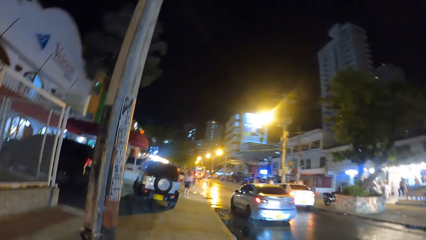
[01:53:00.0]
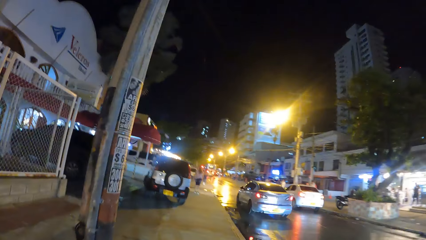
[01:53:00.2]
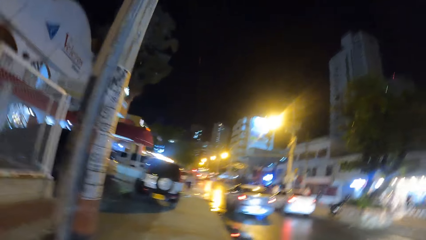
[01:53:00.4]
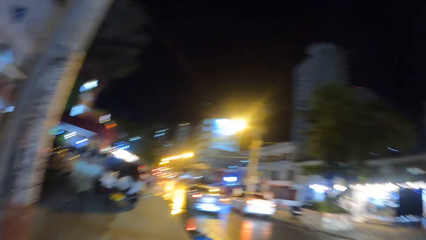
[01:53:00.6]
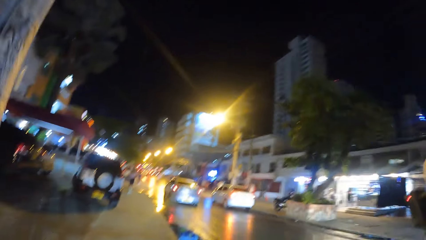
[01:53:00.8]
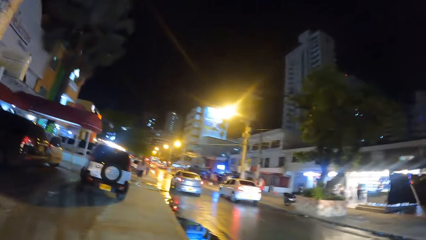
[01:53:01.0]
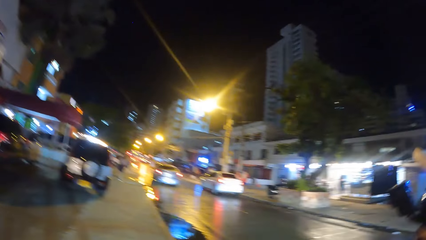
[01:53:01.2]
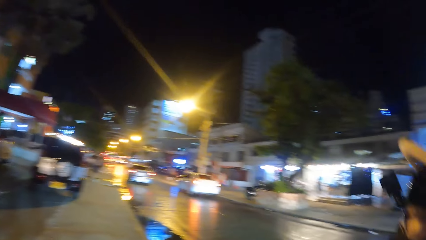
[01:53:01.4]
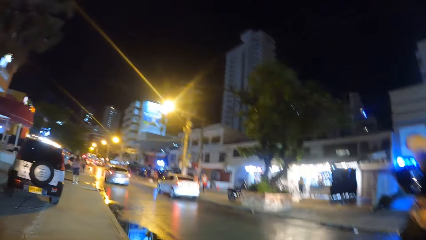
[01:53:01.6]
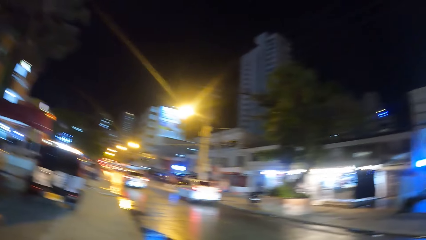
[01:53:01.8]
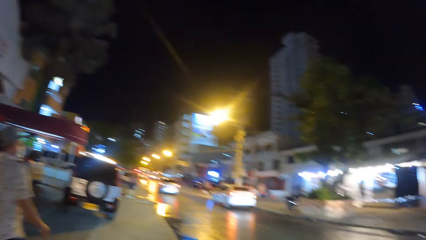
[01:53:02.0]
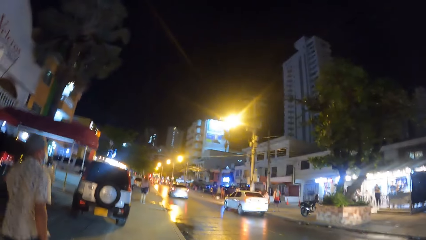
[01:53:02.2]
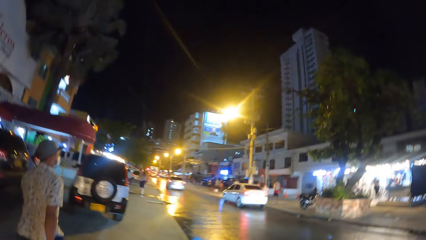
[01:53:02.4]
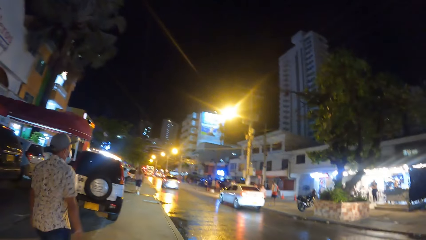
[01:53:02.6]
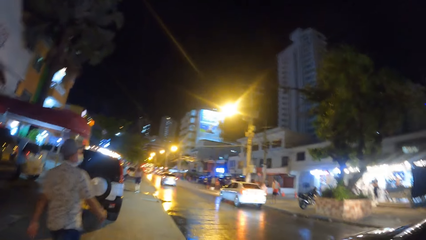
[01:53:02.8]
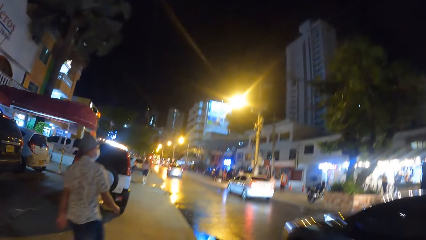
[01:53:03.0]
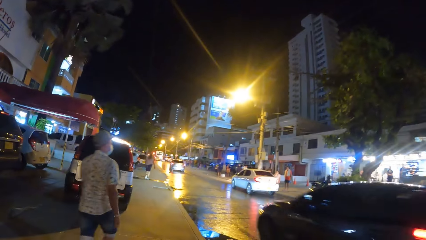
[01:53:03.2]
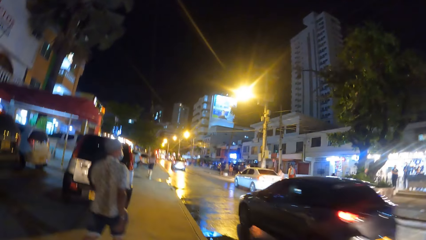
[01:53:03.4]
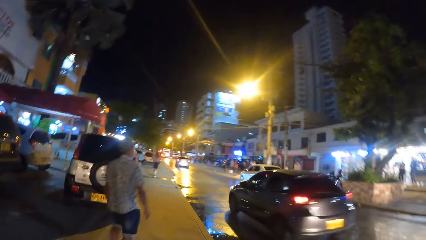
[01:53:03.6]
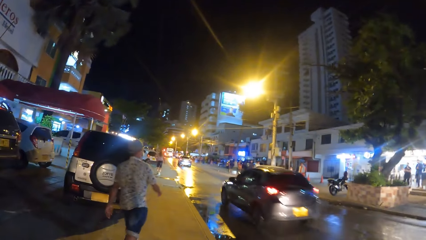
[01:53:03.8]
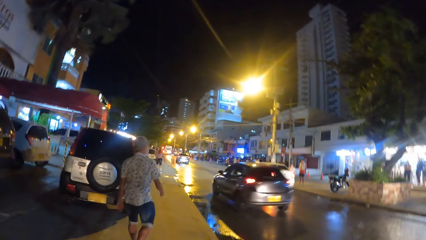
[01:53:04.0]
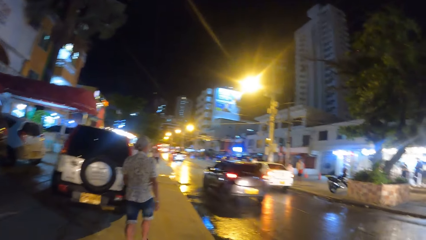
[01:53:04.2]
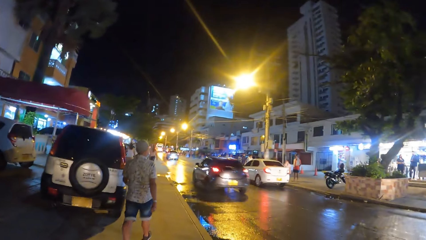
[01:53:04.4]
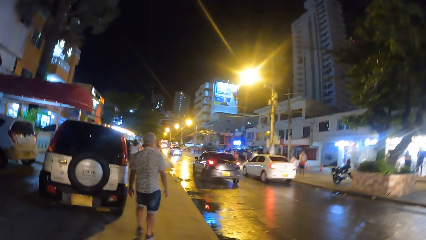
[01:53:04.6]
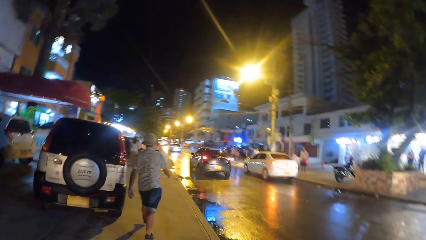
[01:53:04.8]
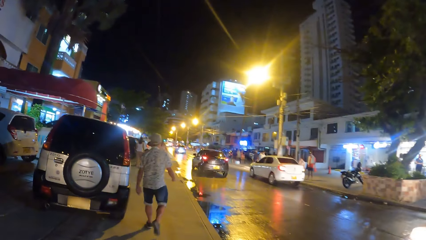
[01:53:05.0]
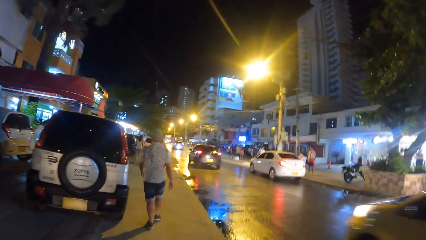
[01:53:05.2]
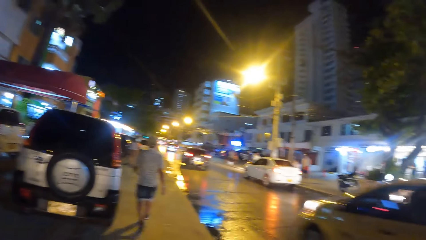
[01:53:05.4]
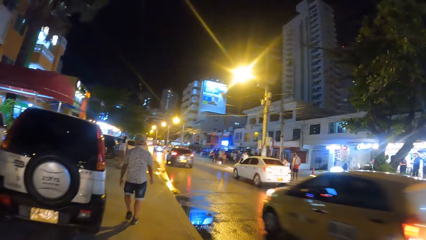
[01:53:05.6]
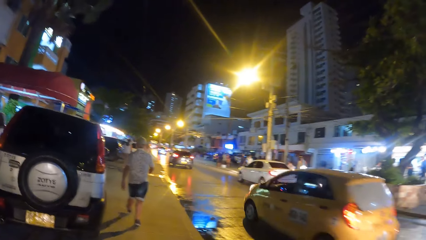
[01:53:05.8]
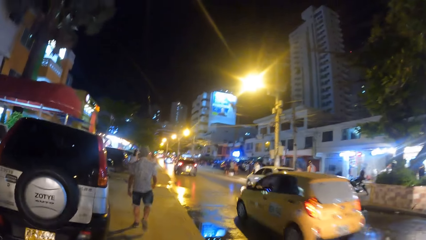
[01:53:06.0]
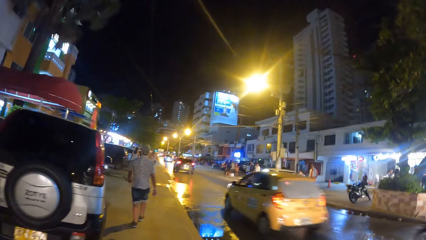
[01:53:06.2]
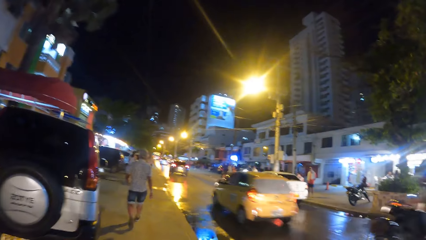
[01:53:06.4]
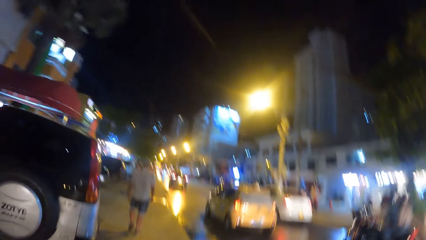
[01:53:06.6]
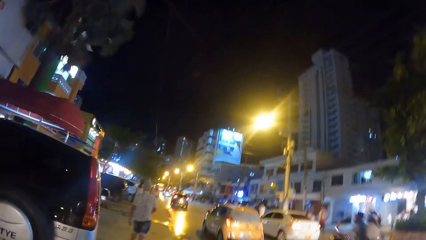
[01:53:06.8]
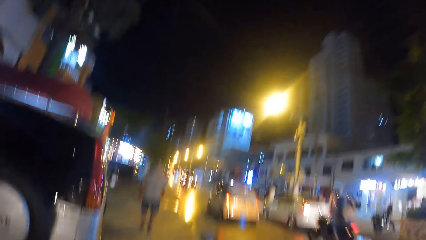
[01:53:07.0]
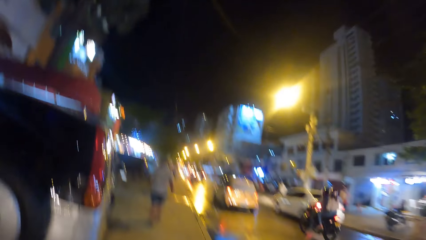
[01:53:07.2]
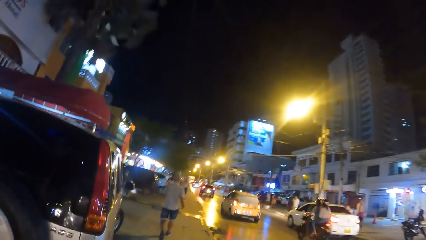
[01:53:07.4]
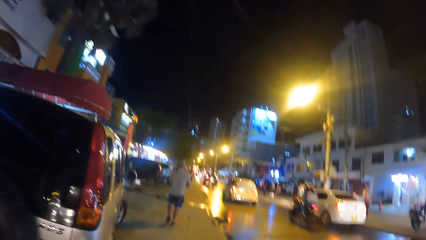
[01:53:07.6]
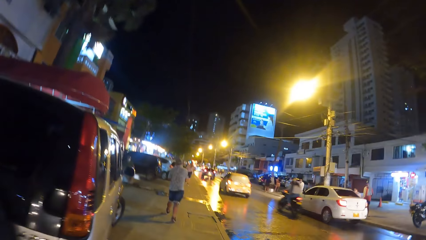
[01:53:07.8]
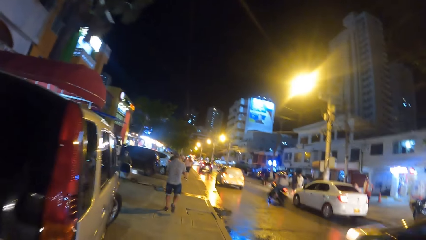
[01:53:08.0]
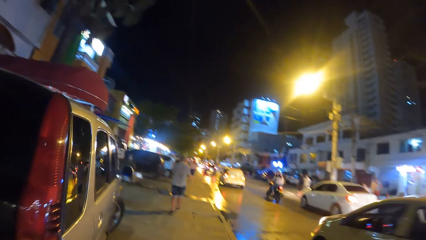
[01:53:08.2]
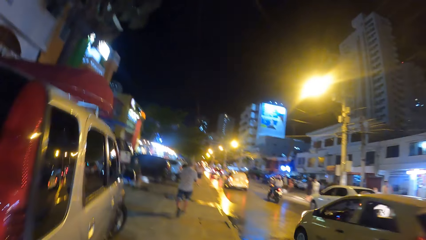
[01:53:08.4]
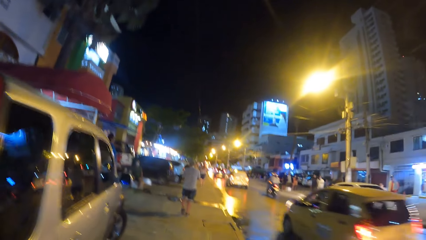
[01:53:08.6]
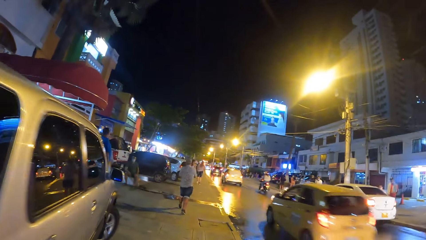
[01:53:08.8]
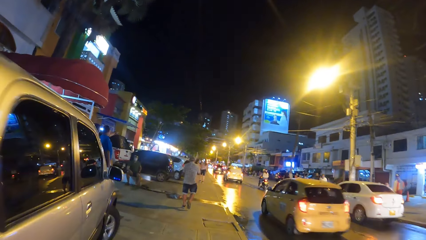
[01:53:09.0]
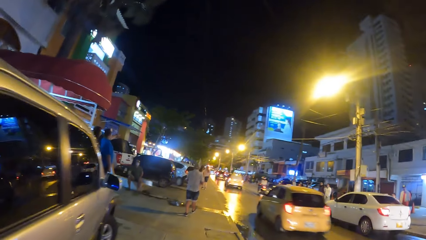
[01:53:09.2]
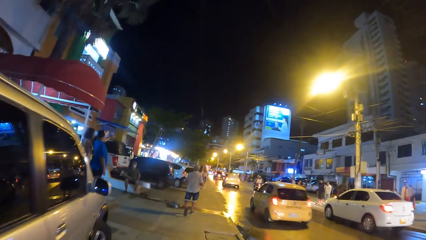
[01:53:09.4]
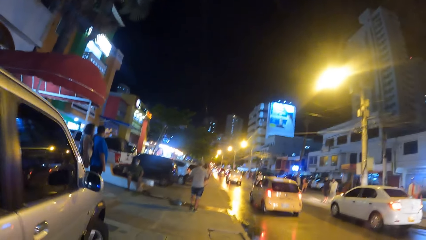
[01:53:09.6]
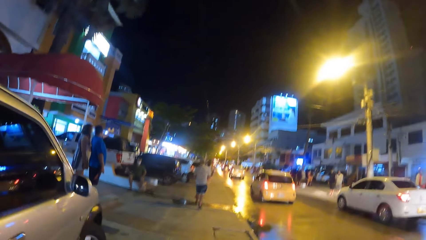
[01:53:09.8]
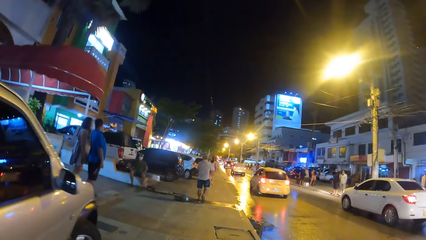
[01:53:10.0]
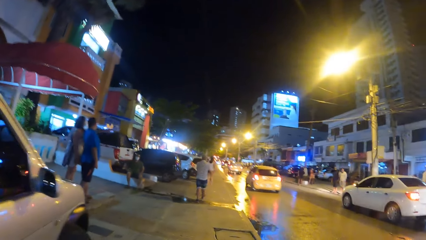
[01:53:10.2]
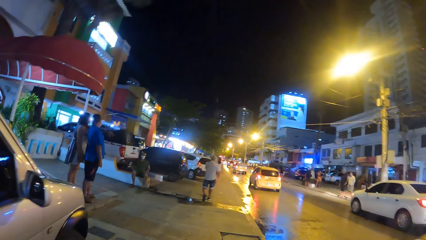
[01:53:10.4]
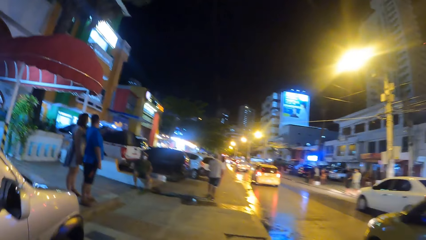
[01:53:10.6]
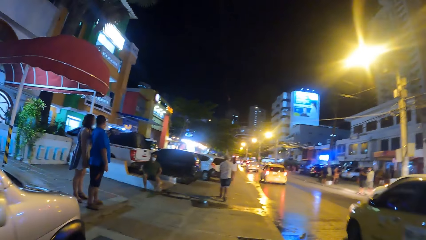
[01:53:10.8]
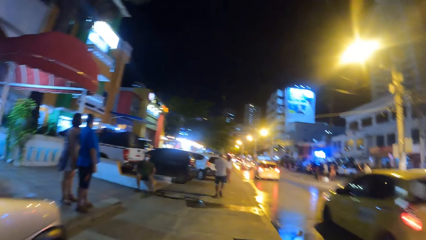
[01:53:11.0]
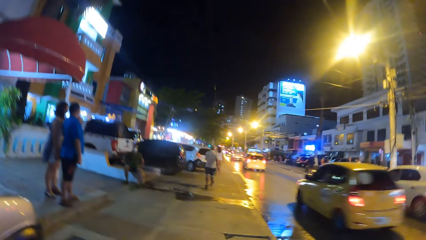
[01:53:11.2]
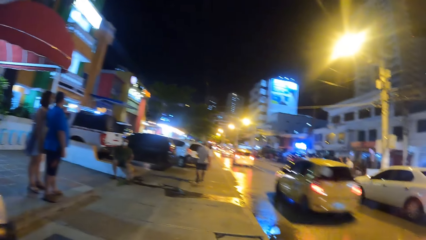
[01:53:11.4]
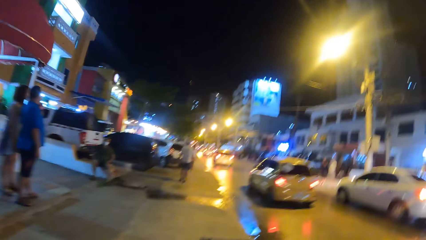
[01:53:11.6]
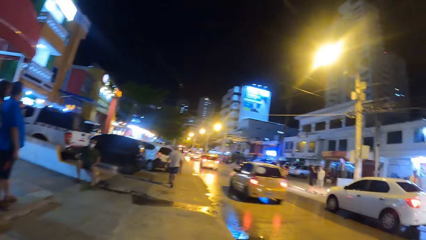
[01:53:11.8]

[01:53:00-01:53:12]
The camera wearer walks on the street with the friend.

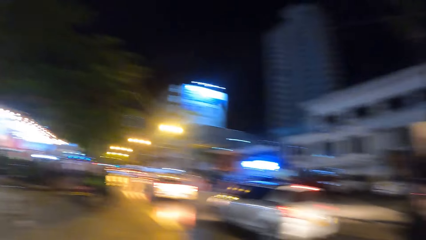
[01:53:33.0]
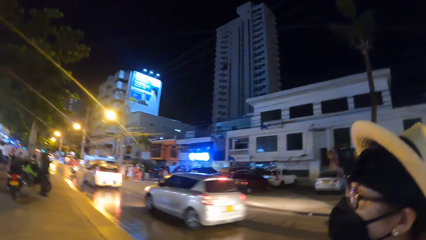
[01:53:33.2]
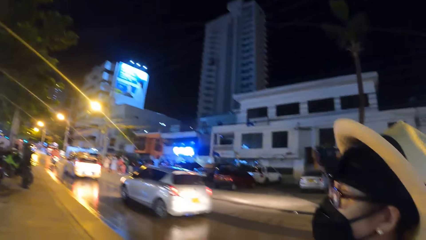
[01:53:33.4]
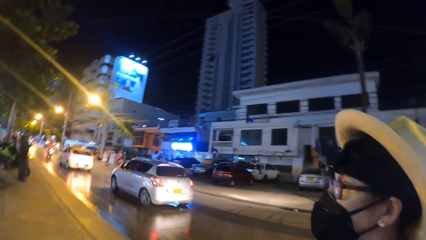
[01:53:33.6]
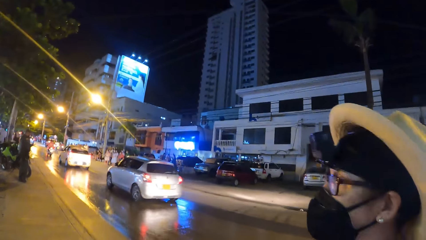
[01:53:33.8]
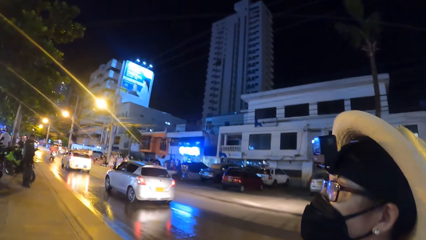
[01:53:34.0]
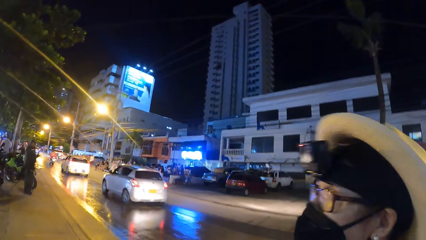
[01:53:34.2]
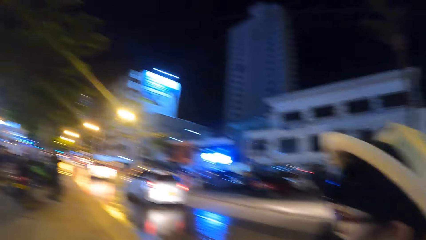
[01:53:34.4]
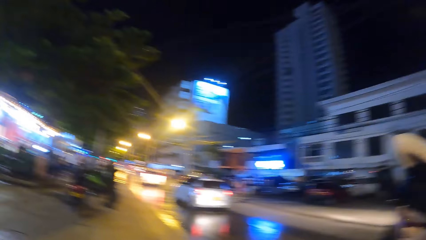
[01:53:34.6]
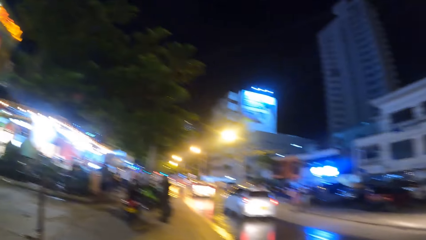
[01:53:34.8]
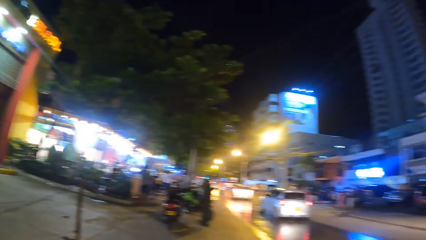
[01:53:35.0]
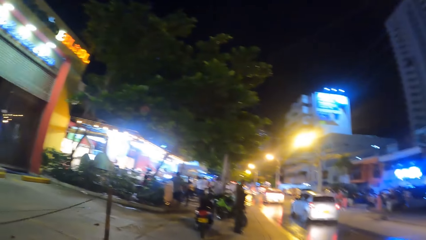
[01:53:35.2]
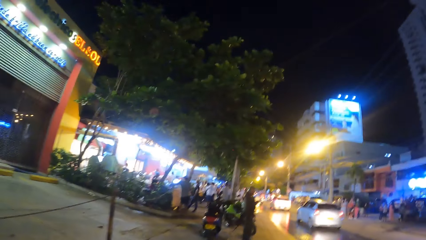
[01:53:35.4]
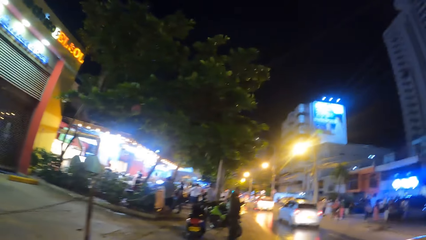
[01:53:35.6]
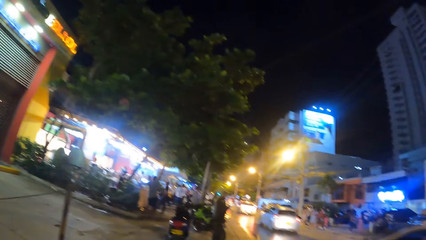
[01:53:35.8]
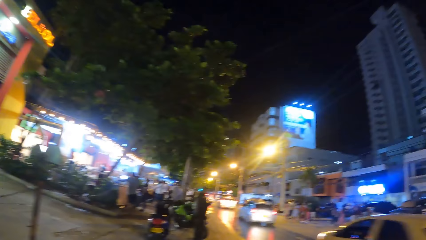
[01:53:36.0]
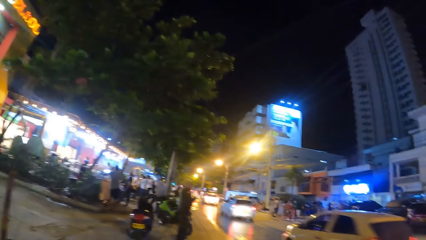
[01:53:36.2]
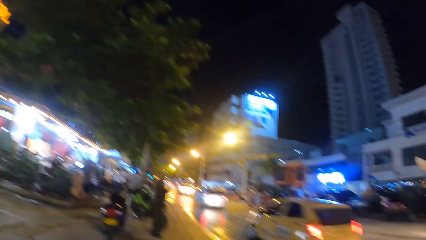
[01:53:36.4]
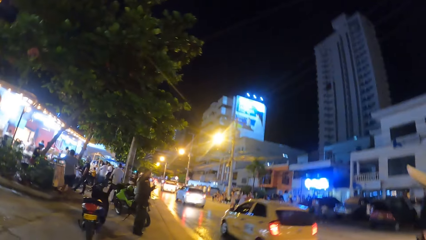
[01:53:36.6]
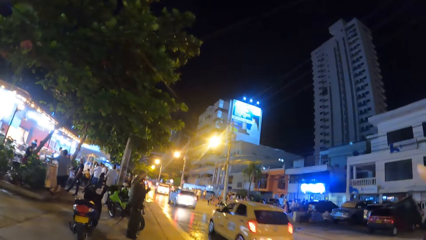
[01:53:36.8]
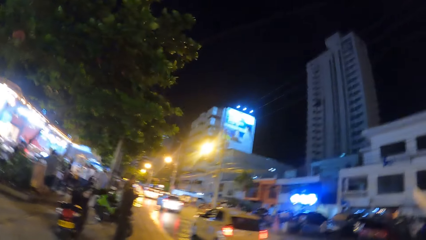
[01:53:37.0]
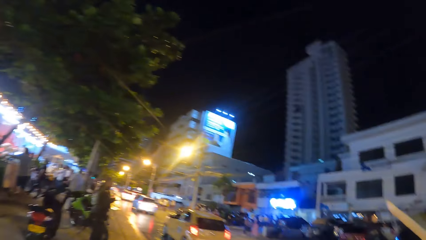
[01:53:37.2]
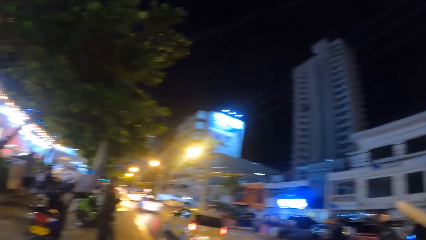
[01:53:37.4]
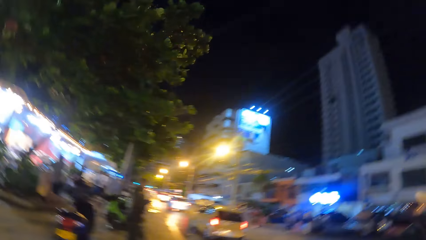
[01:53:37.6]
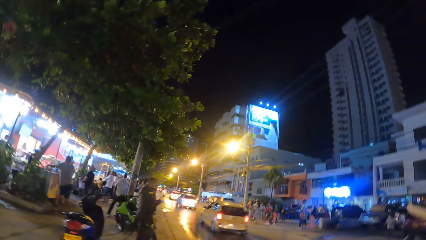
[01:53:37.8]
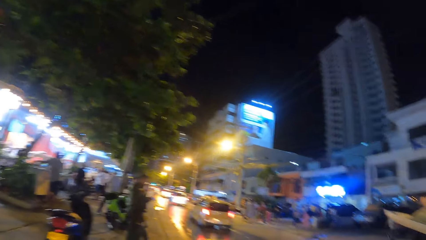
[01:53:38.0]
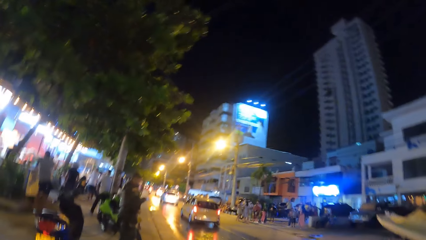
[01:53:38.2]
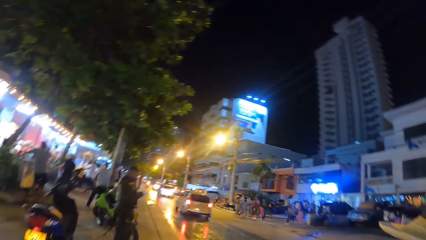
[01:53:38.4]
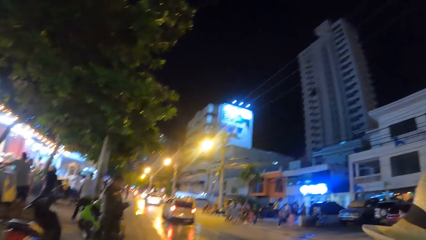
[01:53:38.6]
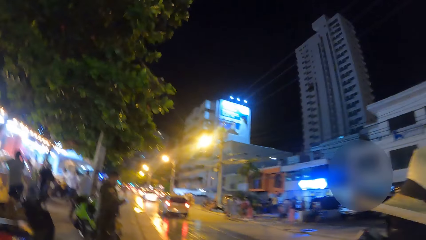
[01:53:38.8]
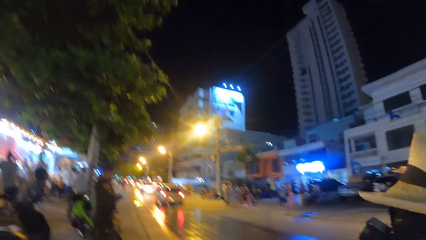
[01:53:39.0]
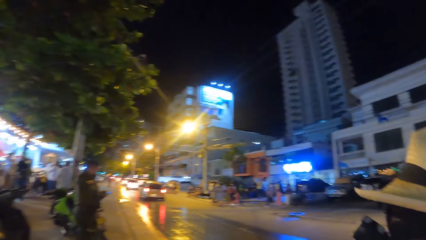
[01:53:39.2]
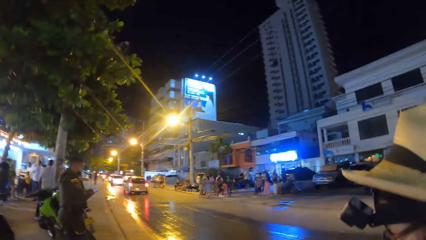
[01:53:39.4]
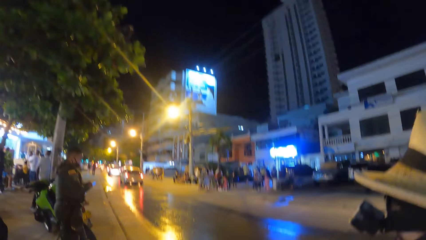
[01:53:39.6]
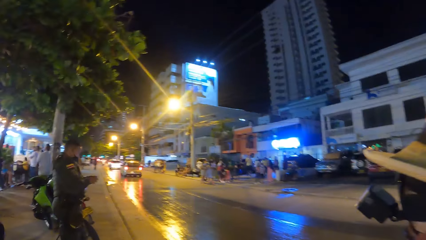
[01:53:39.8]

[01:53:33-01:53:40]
The camera wearer talks to the woman.
